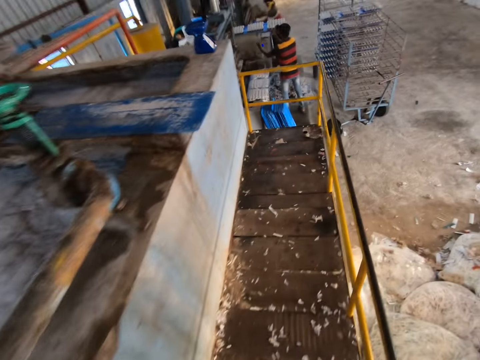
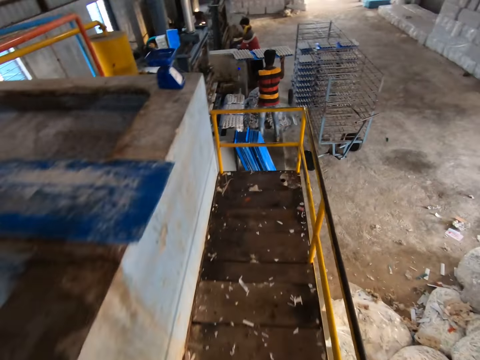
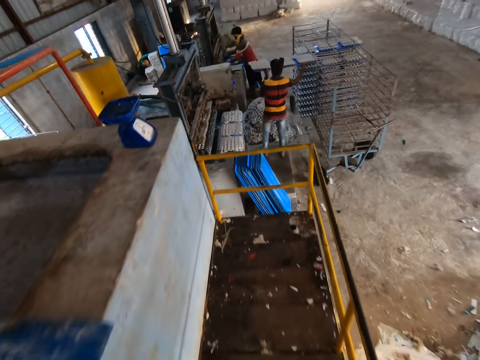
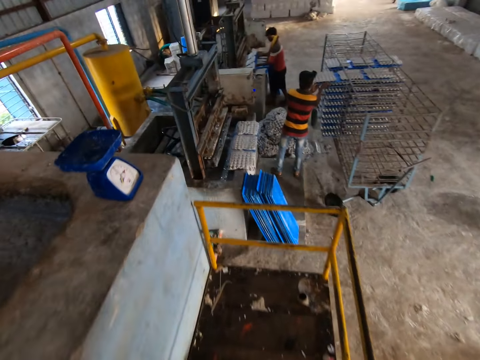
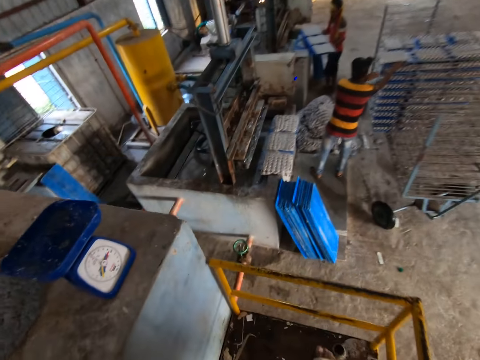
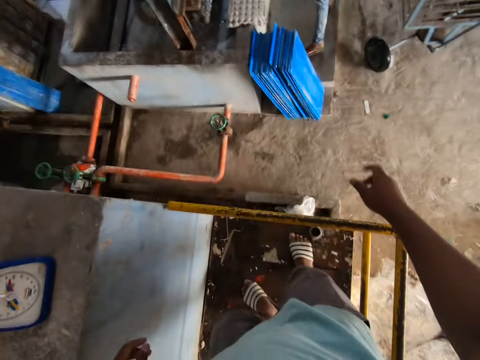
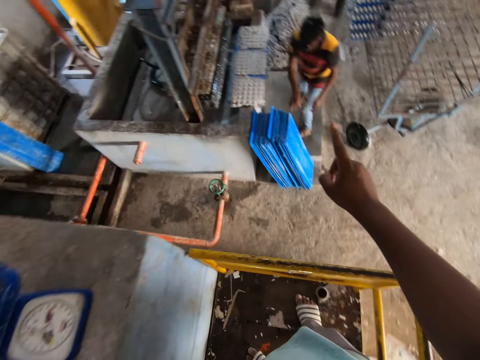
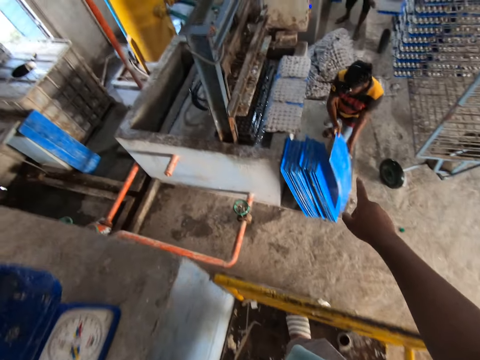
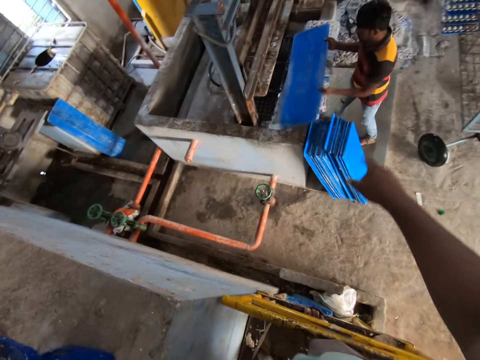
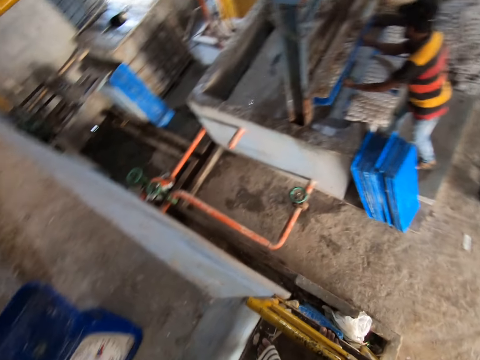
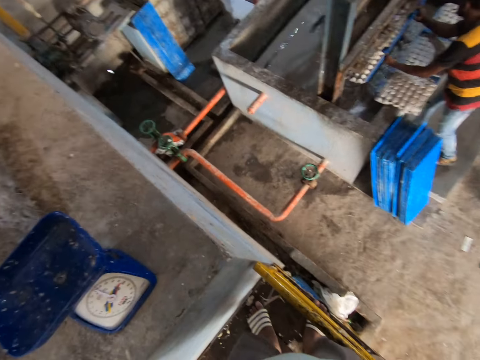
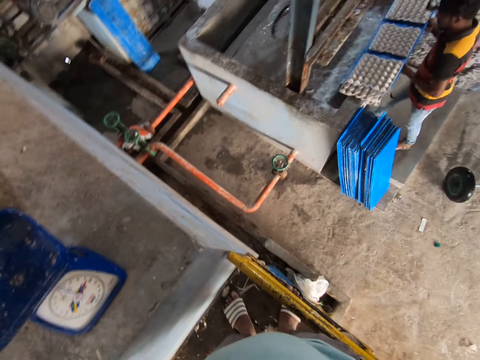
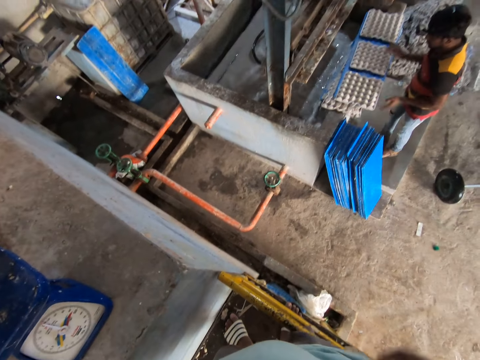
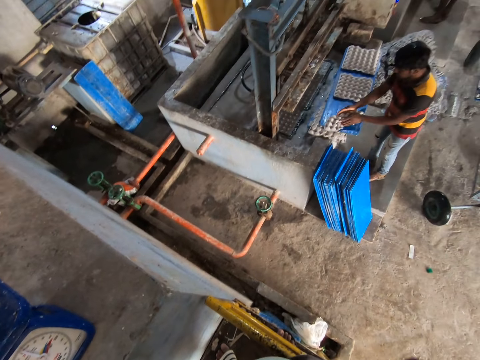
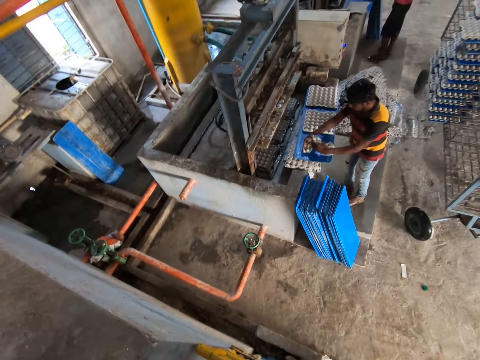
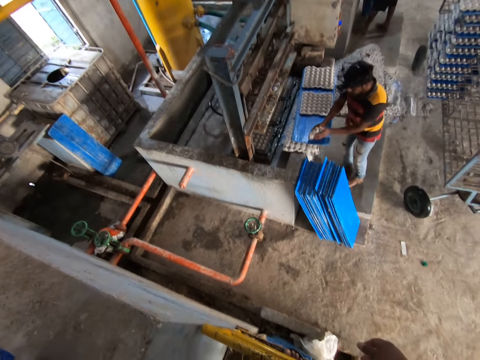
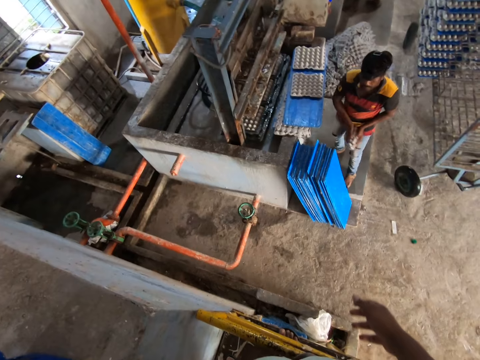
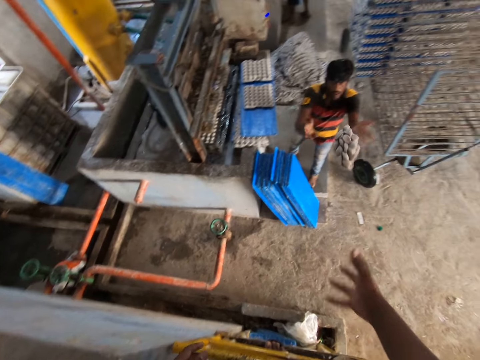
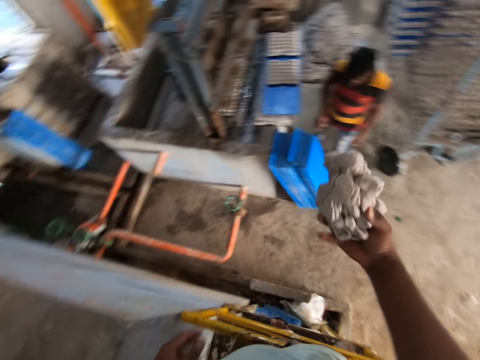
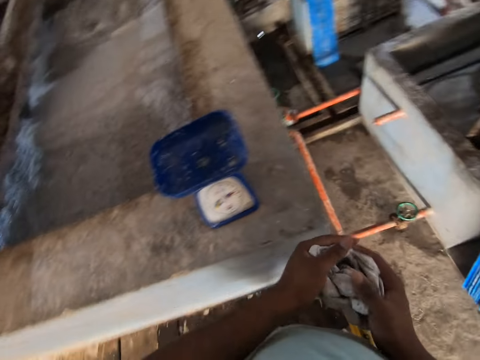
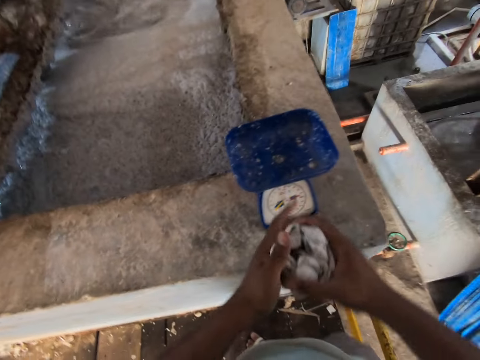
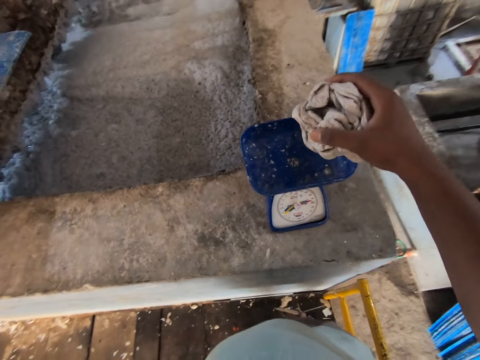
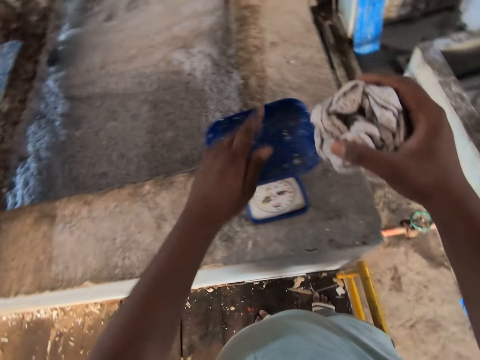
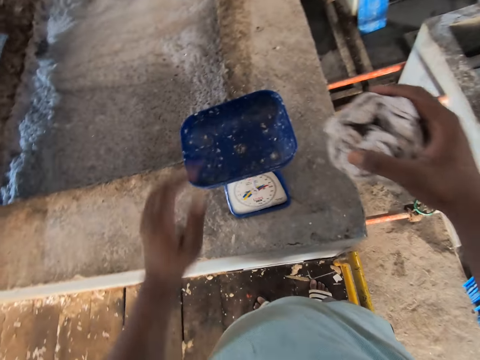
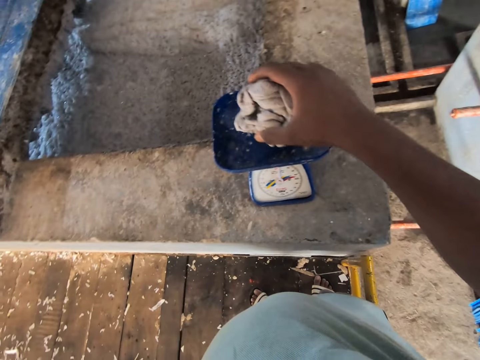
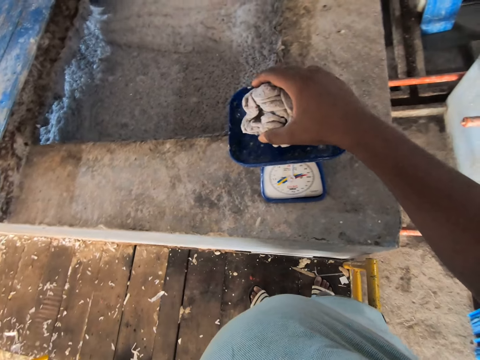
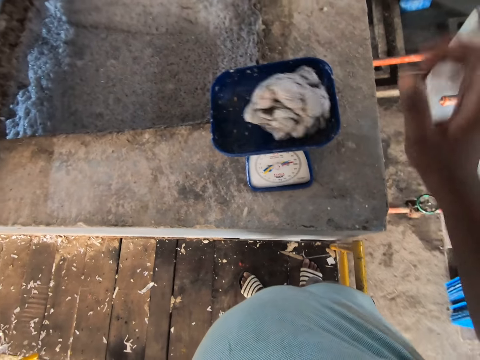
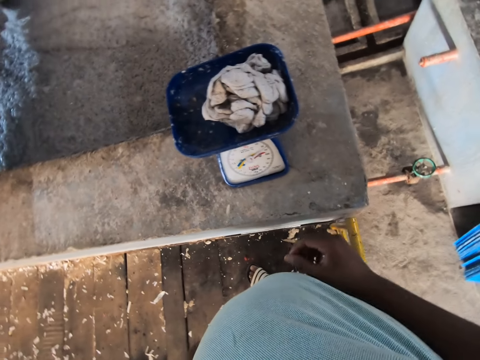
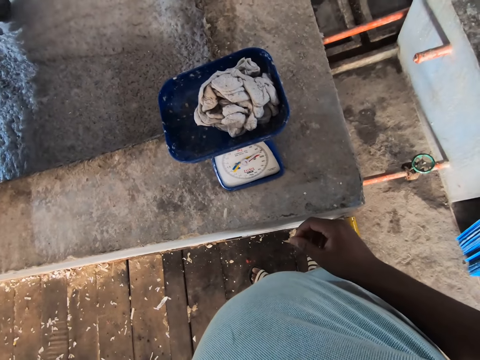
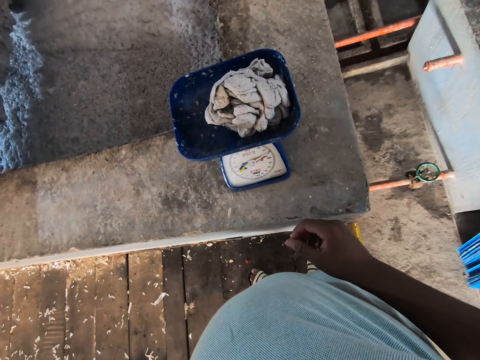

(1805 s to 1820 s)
The camera wearer looks around and walks on the platform. A man puts a tray of egg crates in both hands on a shelf trolley. Another man takes some egg crates from the machine with a tray in both hands. The first man takes a tray from a stack of trays on a floor with both hands. The camera wearer points down. The first man takes some egg crates from the machine with the tray in both hands. The first man places the tray of egg crates in both hands on a tray of egg crates on a slab. The first man squeezes an egg crate or paper on the trays of egg crates on the slab with both hands, takes the egg crate from the trays of egg crates on the slab with both hands, and throws the egg crate in both hands to the camera wearer's right hand. The camera wearer stares at the first man. He squeezes the egg crate in both hands. He folds the paper. He weighs the paper. He taps a weighing balance on the pond slab with his left hand. He drops the egg crate in his right hand on the weighing balance on the pond slab.

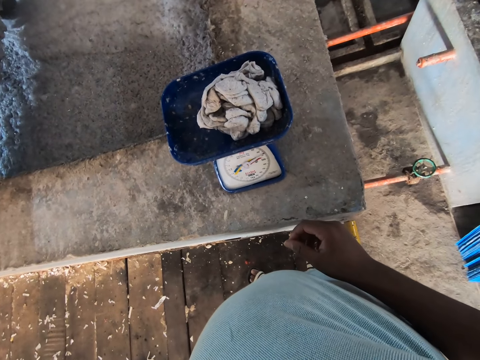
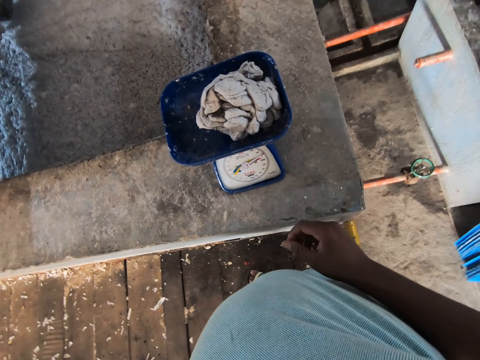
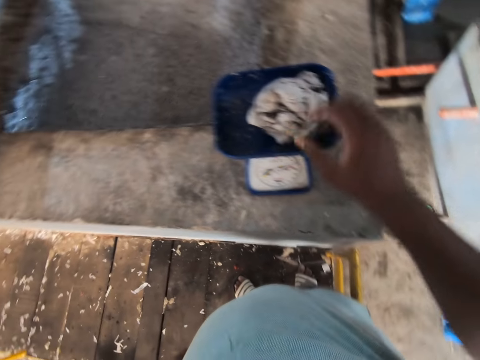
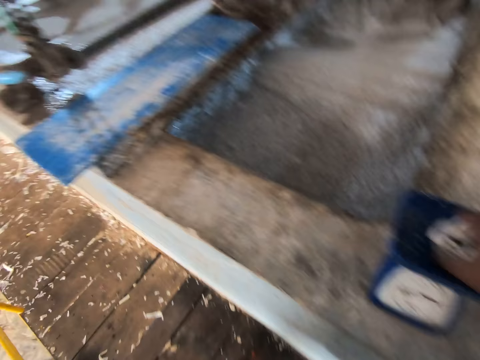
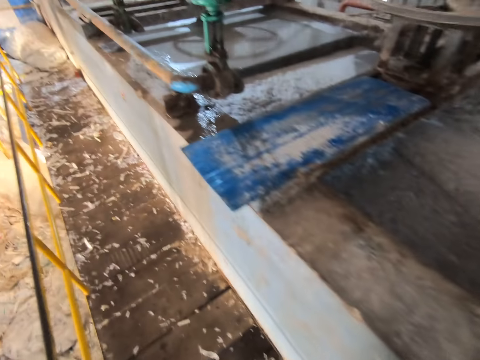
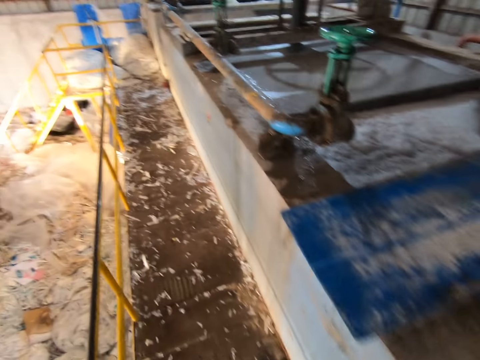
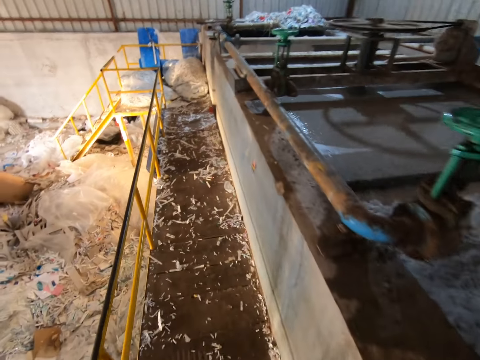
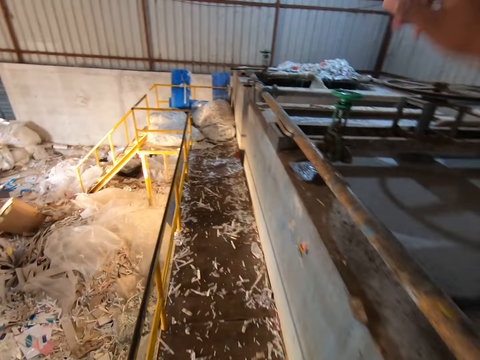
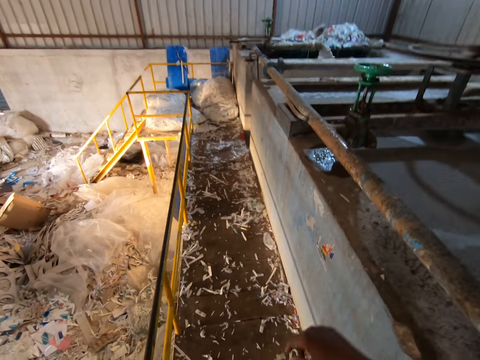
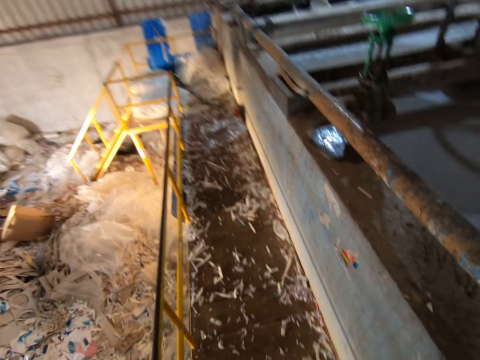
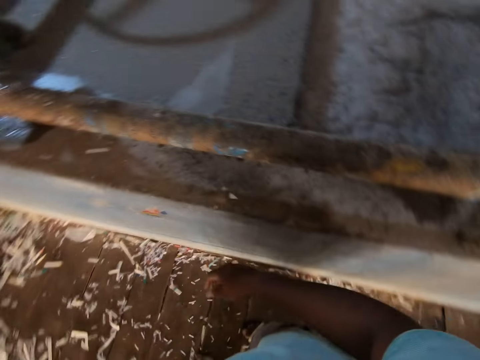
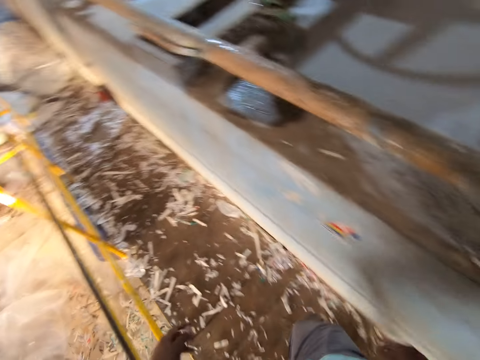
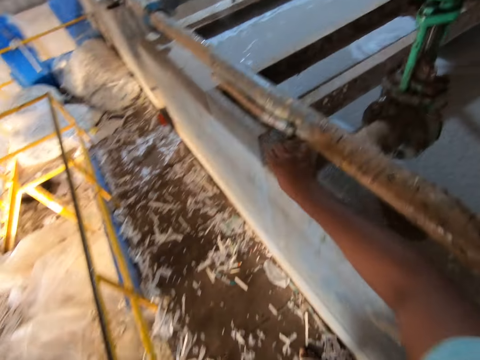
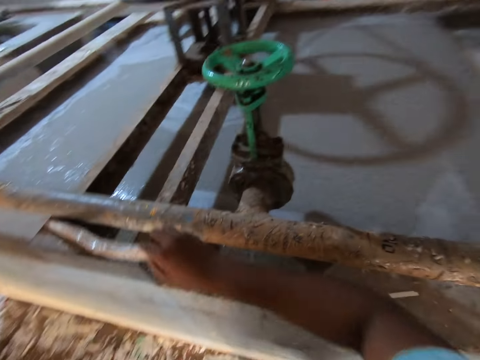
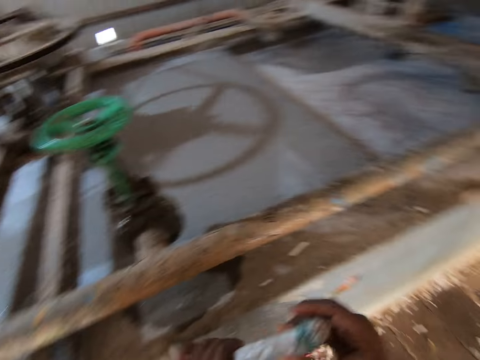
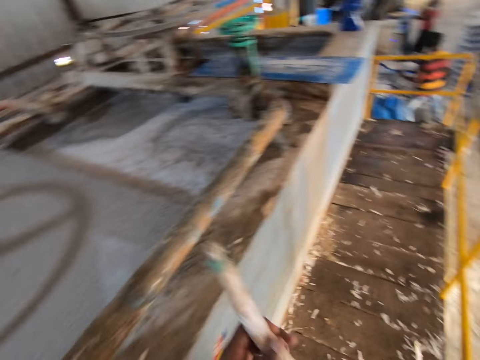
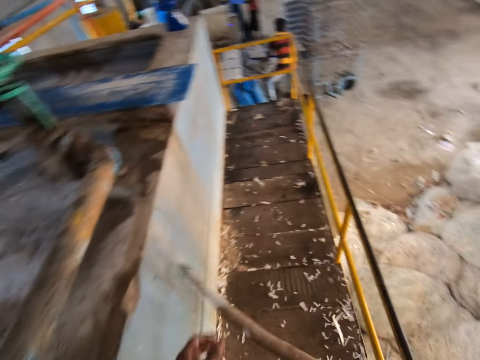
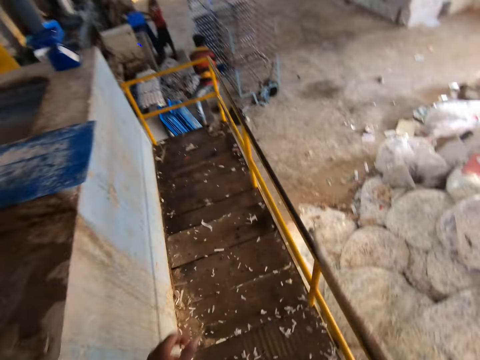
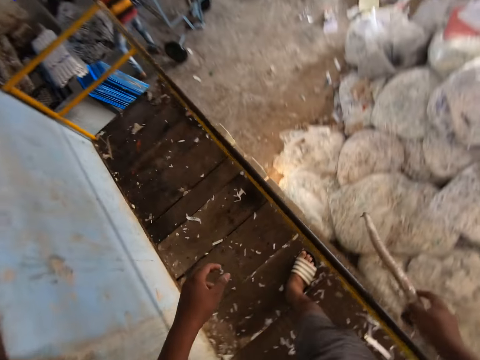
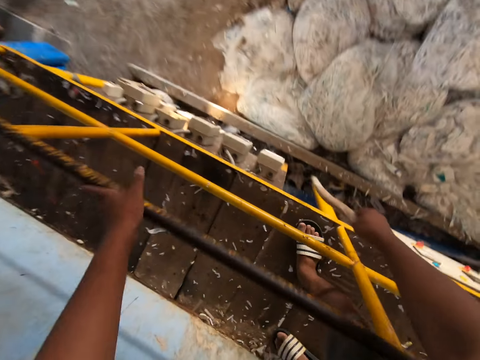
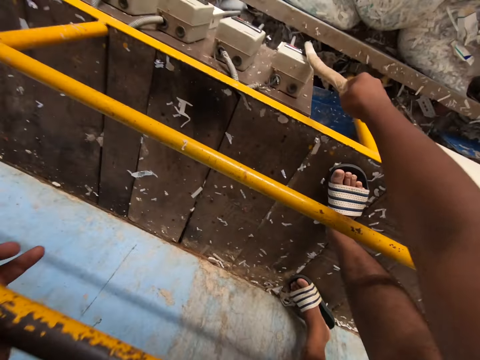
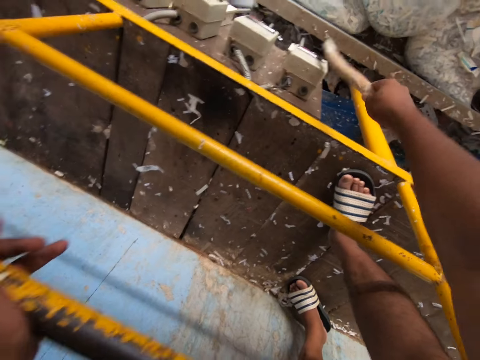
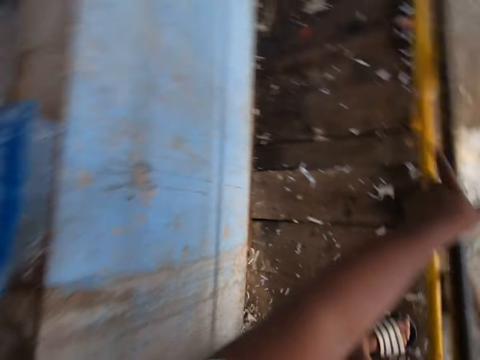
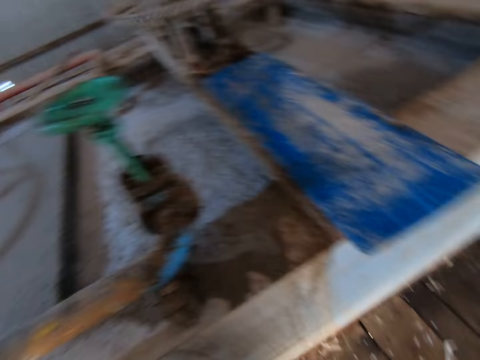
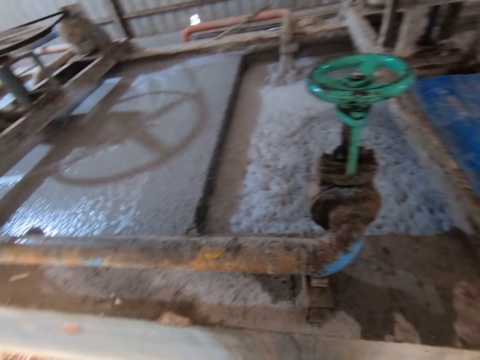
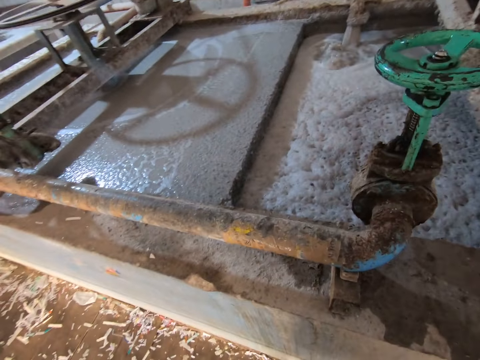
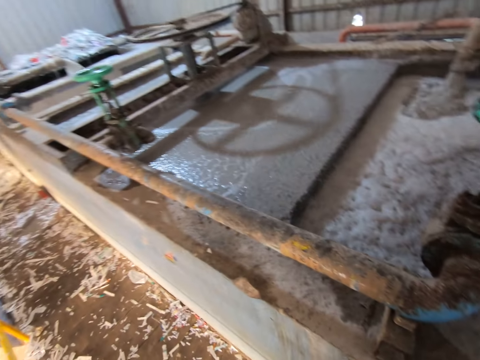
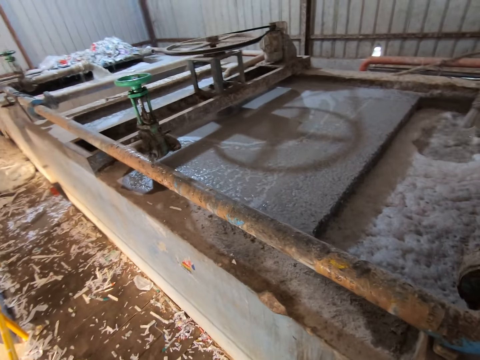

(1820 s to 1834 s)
The camera wearer takes the egg crate from the weighing balance on the pond slab. He walks on the platform towards the pond. He turns around. He throws the egg crate in his right hand into the pond. He looks around. He takes the stick from the pond slab with his right hand. He flips the stick in his right hand with his left hand. He turns around. He walks around the factory. He places his left hand on the railing. He operates the fuse box on the platform with the stick in his right hand. He turns off the switch. He turns around.
